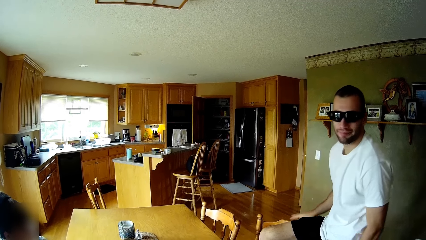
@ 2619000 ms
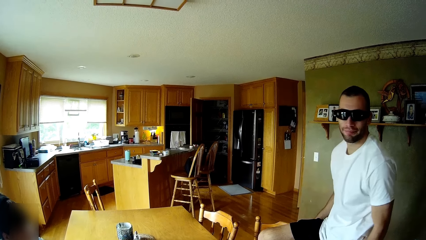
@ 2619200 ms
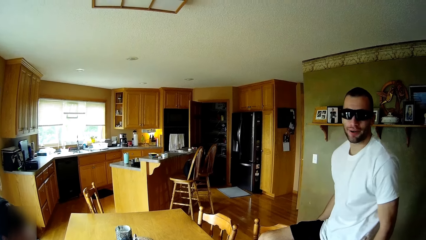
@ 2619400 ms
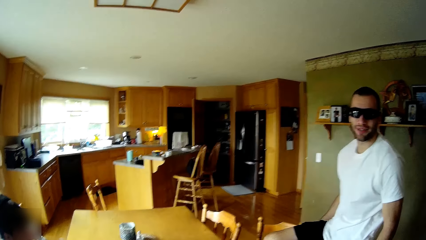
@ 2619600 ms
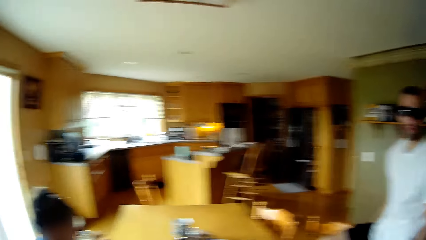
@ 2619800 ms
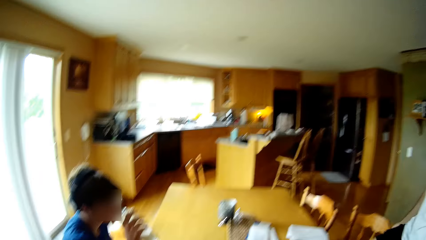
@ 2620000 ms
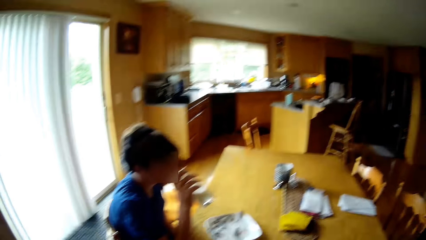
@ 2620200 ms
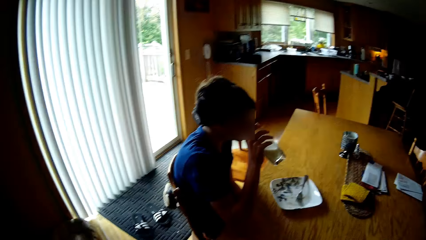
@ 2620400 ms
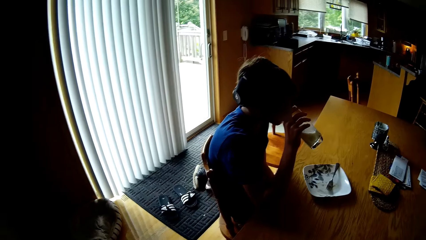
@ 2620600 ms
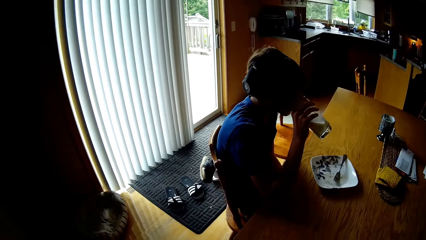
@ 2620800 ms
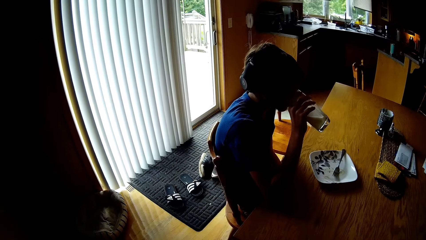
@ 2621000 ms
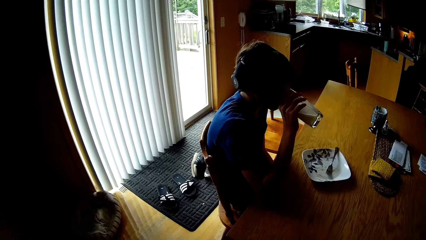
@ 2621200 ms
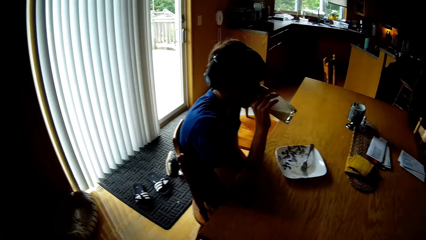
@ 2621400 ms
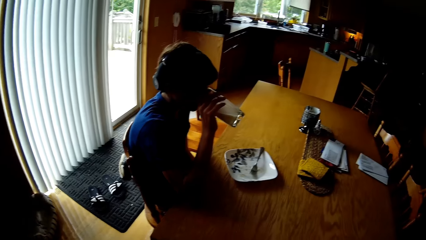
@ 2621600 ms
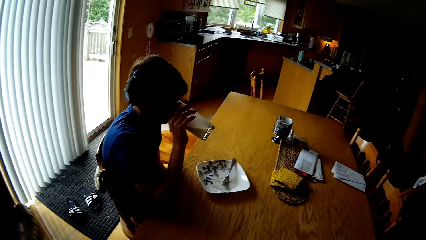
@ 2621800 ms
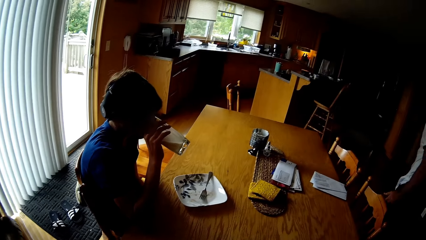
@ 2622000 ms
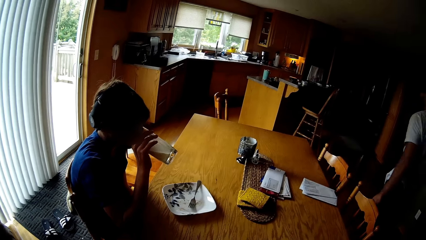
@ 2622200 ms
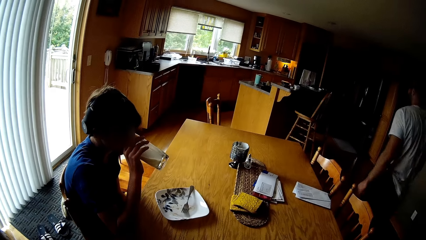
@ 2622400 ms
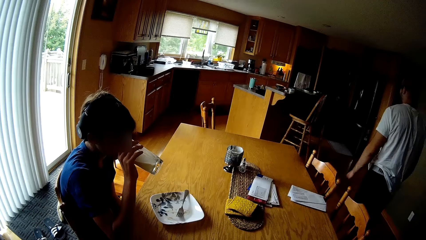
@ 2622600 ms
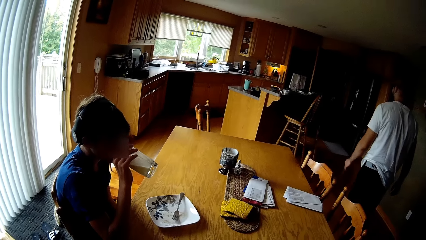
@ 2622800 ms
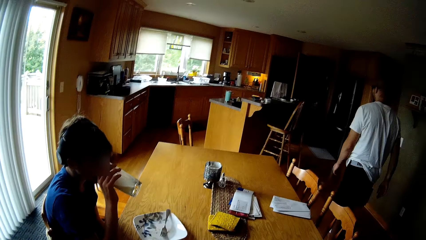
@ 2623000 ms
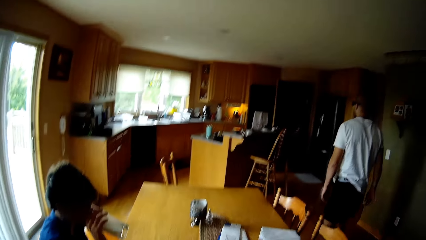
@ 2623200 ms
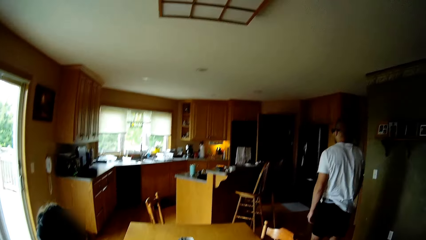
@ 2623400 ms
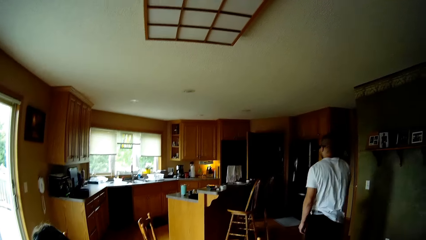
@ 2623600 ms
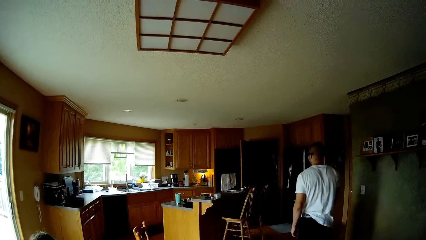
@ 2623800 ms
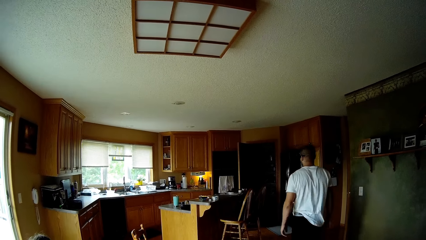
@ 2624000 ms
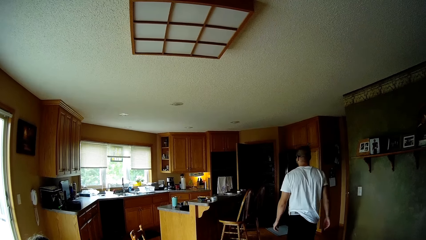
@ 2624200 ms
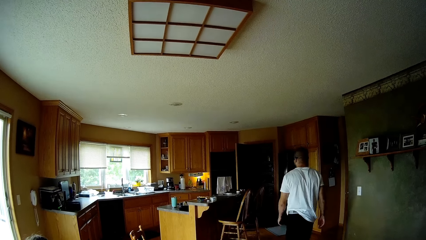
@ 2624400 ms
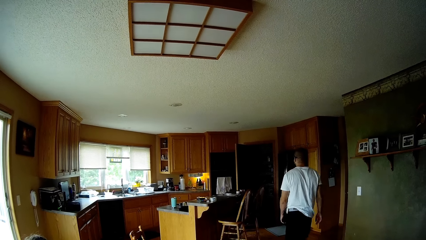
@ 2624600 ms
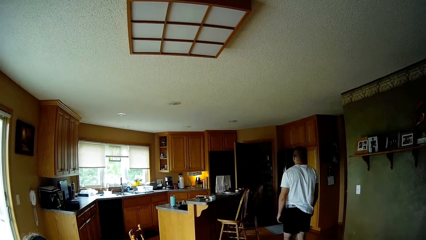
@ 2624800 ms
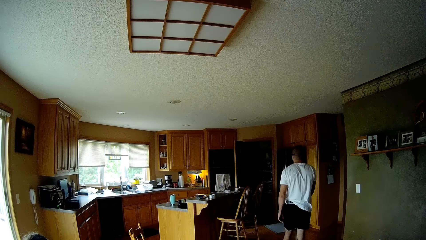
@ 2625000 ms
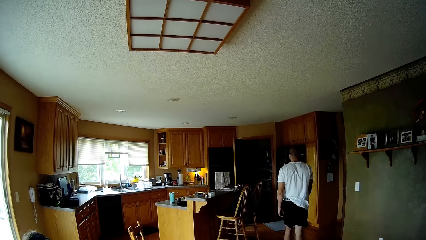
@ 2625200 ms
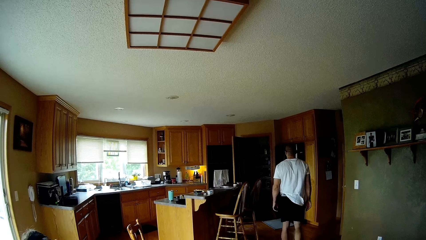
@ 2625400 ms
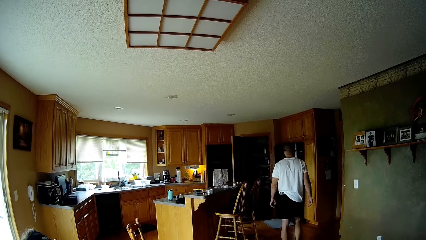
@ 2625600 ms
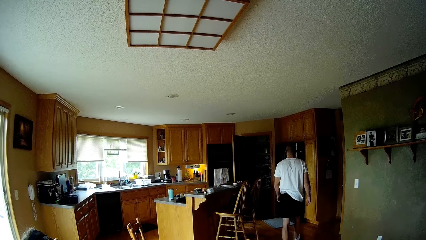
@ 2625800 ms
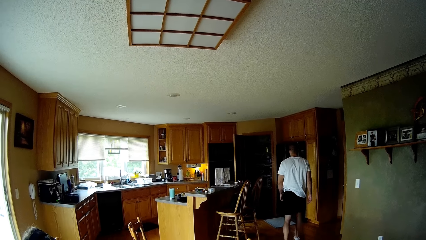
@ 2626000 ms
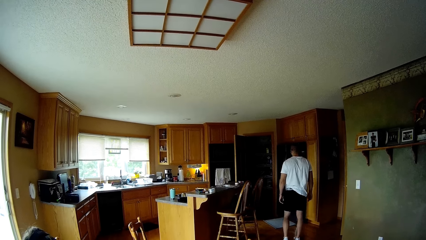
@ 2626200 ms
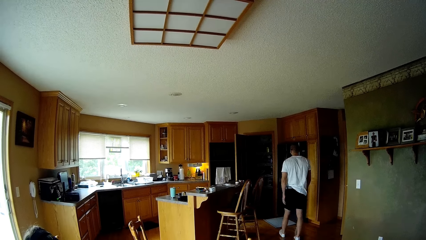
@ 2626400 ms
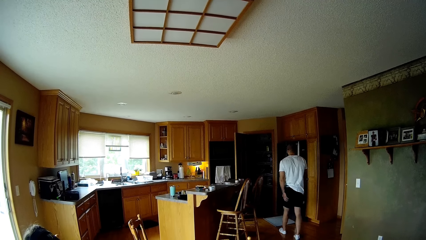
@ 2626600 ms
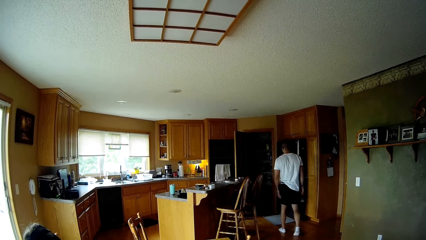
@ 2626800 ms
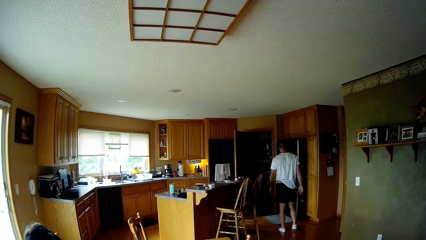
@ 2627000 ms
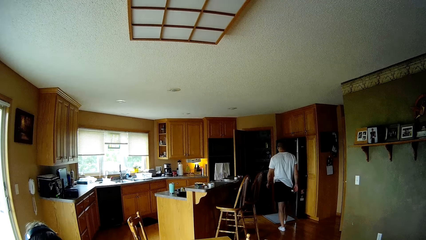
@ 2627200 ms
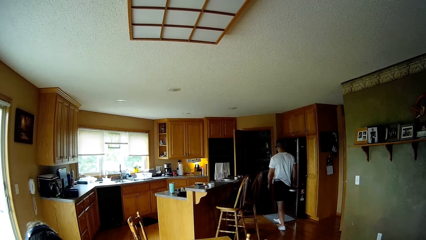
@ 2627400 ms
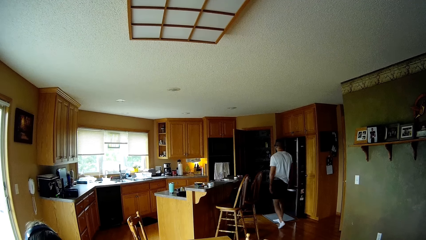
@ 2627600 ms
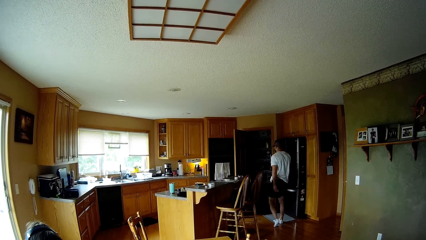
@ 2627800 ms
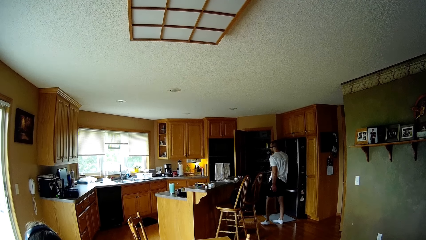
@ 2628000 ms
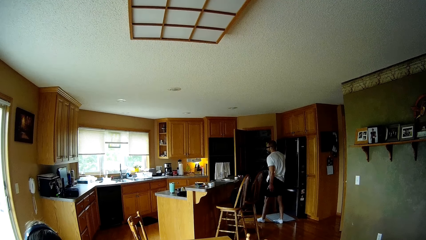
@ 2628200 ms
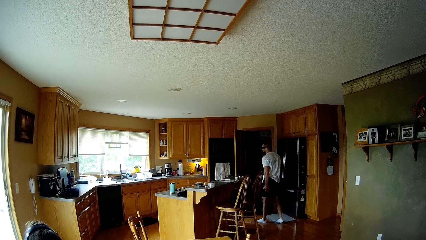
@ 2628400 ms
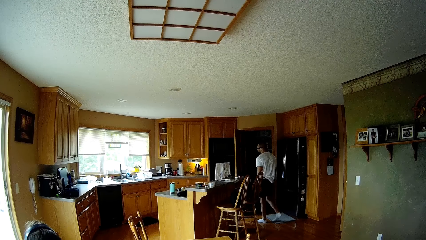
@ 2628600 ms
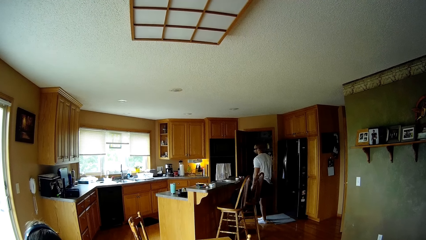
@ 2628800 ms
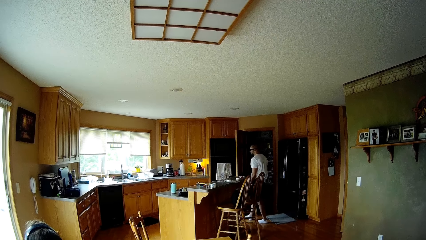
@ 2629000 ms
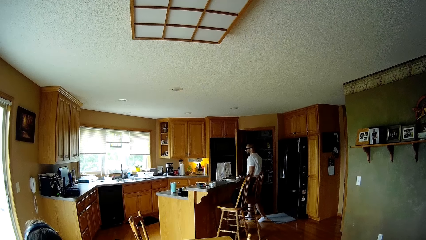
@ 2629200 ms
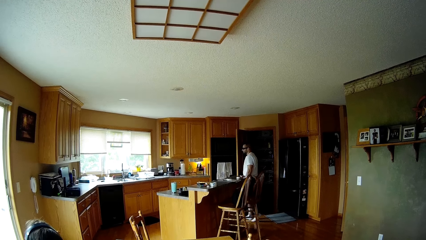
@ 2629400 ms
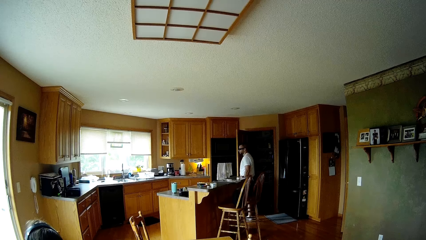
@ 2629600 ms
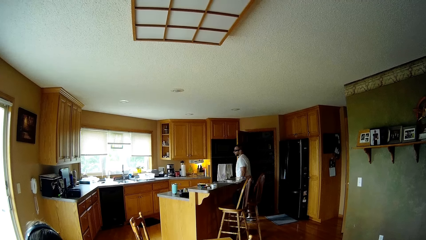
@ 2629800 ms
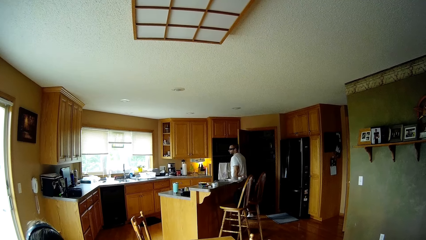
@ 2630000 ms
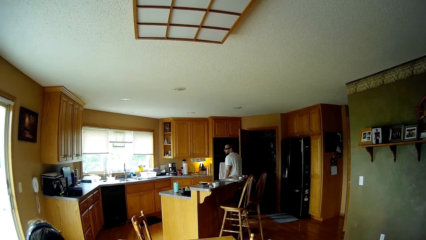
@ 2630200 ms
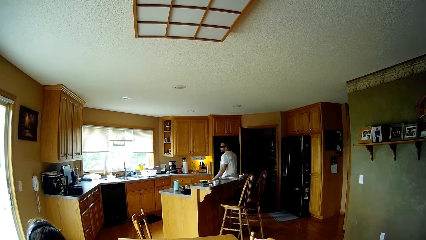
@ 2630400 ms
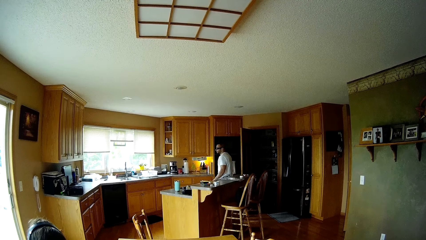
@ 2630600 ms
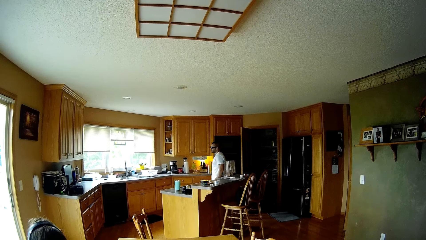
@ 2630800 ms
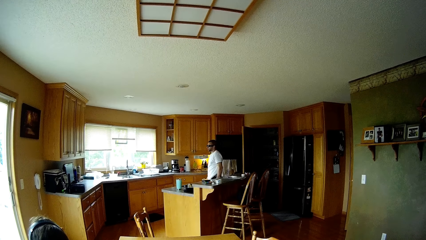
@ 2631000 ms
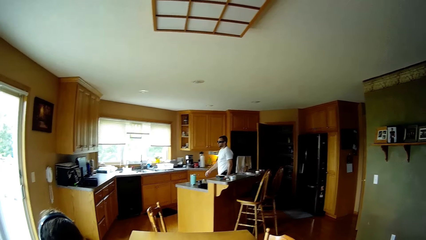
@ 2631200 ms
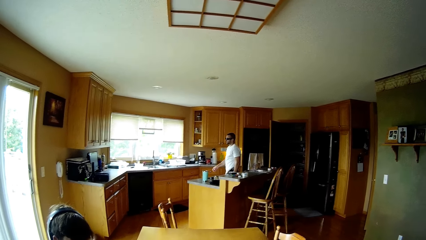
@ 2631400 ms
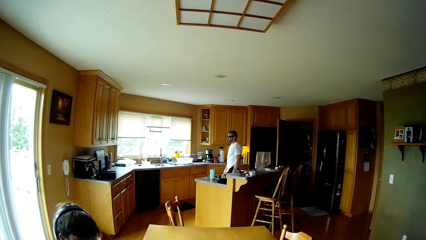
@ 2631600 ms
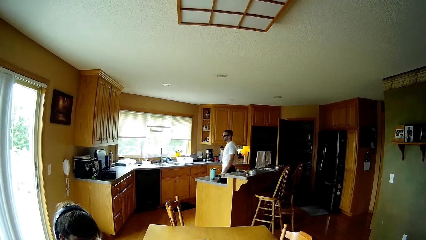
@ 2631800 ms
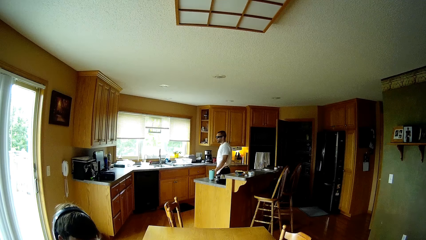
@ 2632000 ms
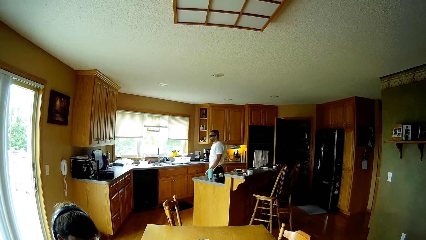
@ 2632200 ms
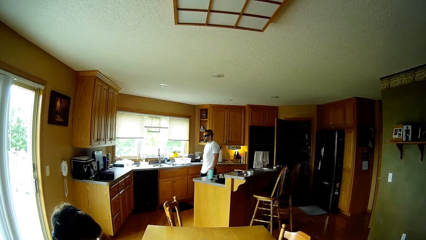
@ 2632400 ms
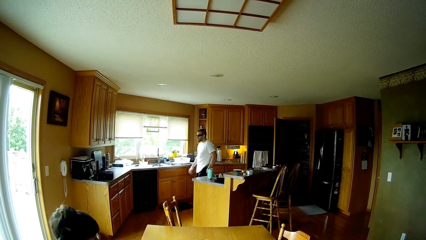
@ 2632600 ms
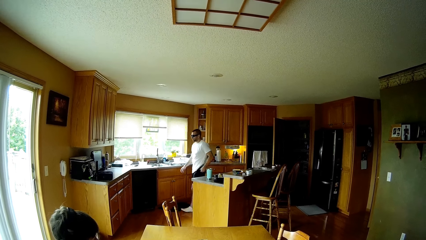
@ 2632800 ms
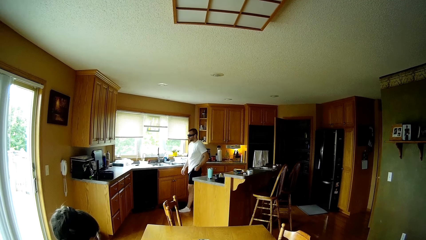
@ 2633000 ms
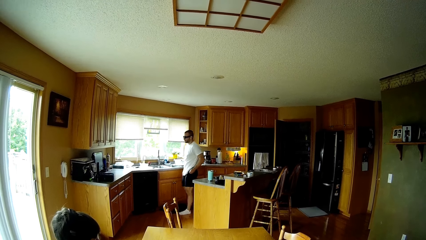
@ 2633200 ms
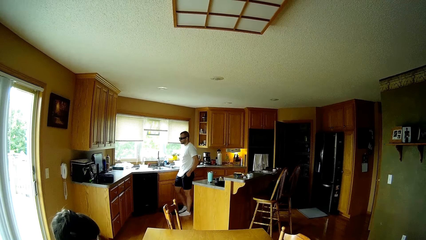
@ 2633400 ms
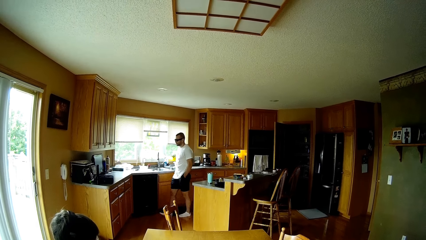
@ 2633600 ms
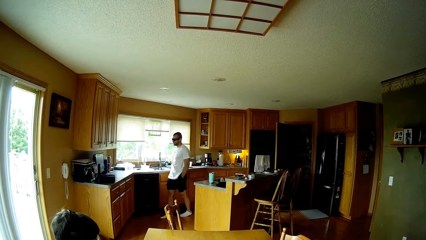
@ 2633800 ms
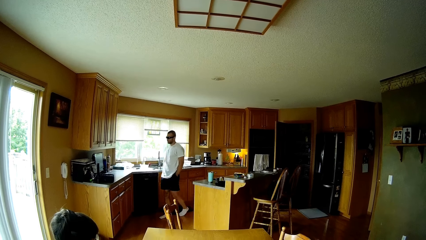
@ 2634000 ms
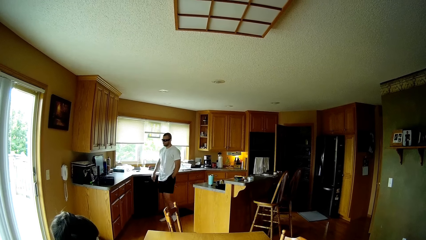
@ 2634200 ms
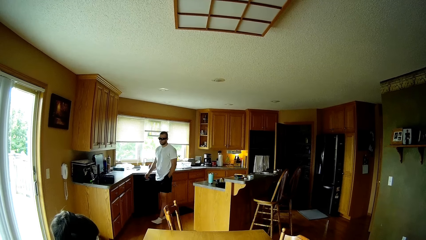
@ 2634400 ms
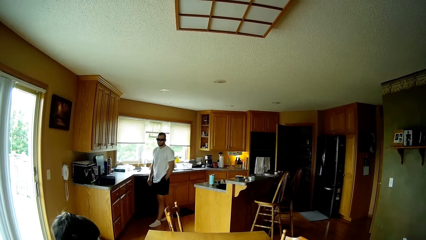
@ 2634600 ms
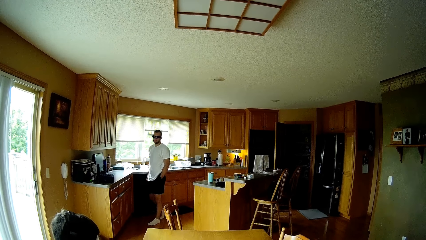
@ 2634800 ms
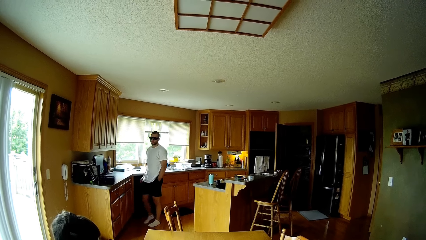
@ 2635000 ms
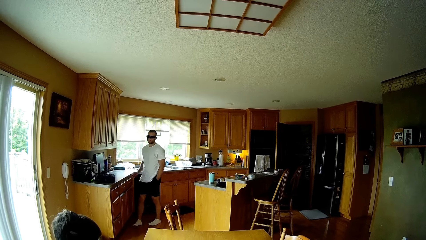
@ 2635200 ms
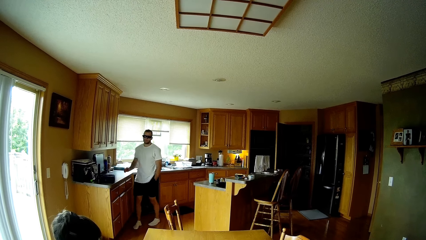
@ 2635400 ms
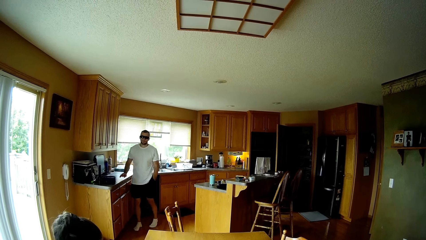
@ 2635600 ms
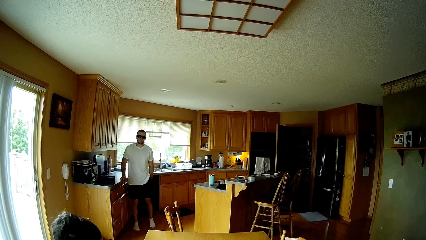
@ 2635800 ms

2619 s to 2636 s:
A person drinks milk in the glass. The camera wearer looks at the boy. Another person walks towards the kitchen.
